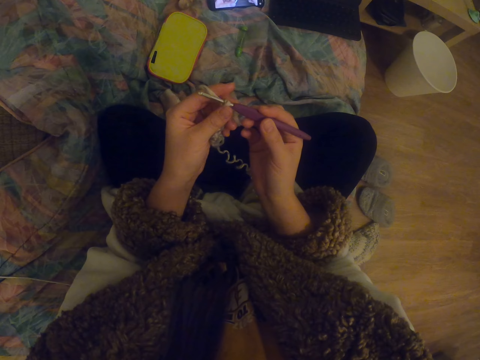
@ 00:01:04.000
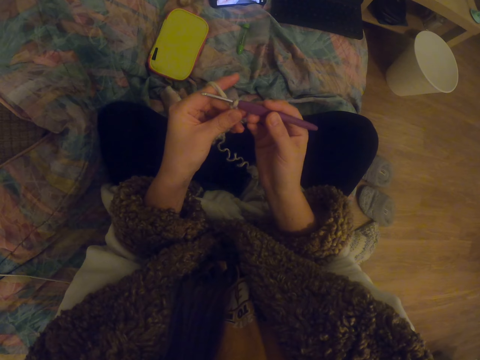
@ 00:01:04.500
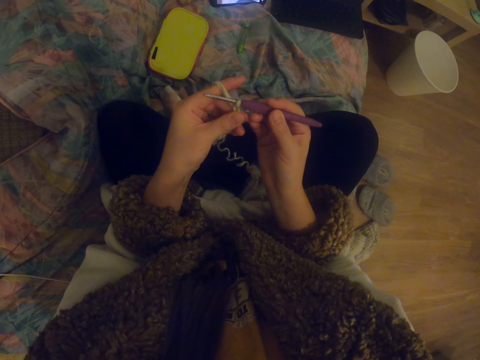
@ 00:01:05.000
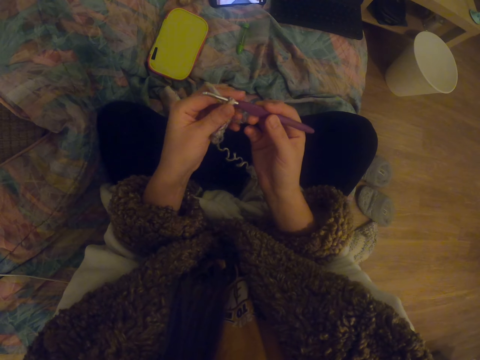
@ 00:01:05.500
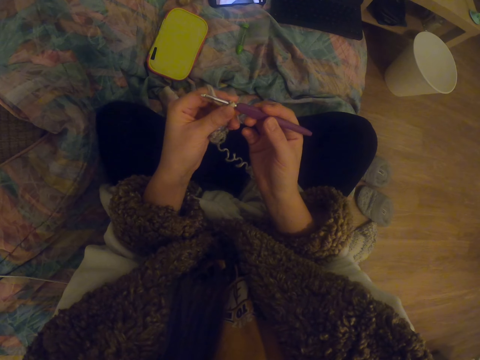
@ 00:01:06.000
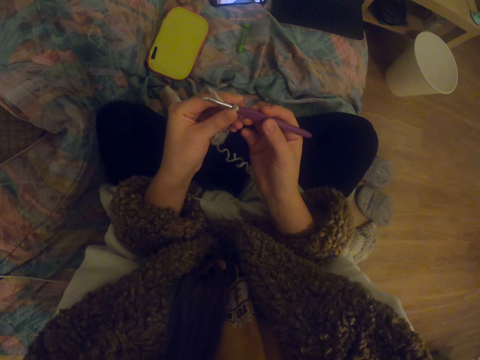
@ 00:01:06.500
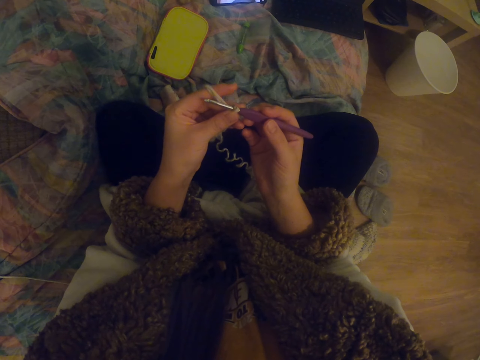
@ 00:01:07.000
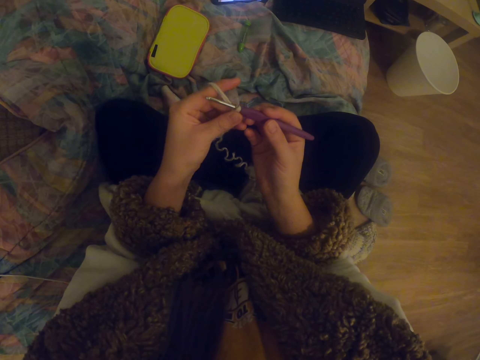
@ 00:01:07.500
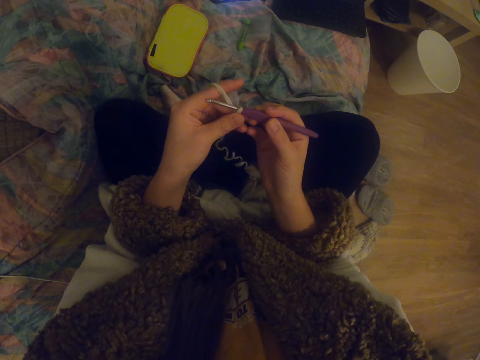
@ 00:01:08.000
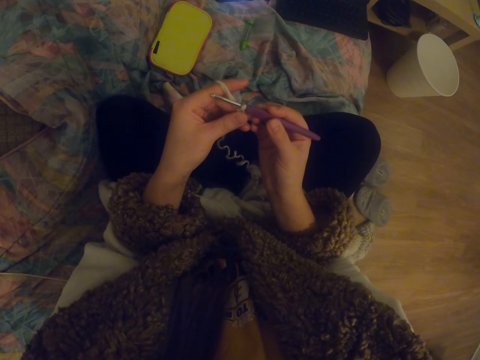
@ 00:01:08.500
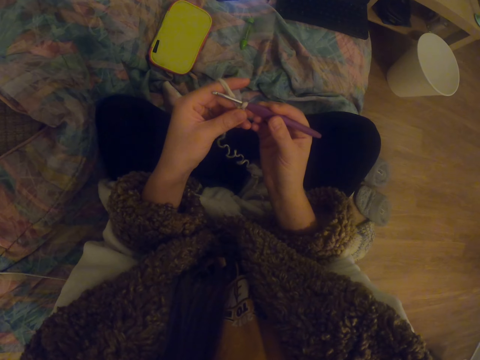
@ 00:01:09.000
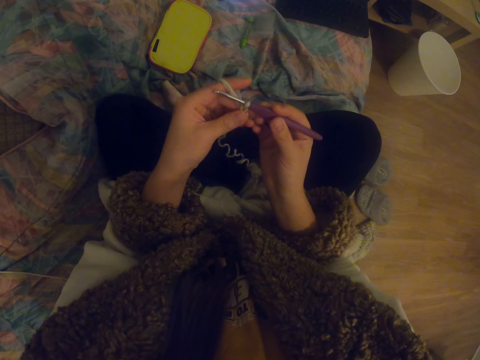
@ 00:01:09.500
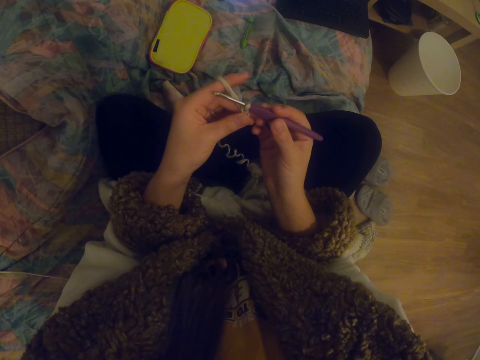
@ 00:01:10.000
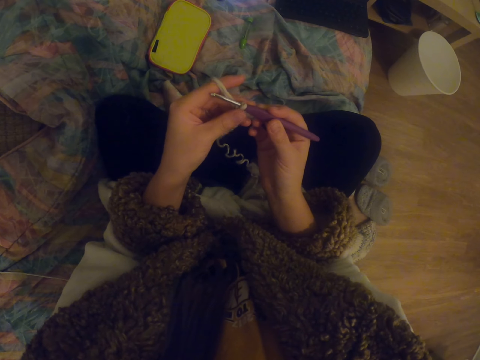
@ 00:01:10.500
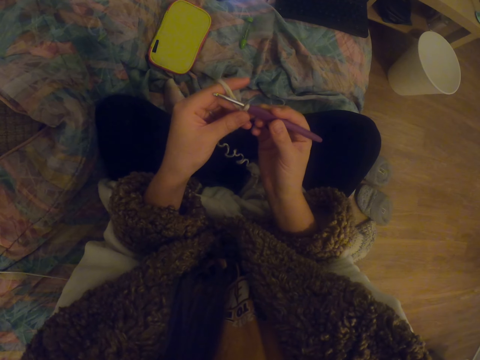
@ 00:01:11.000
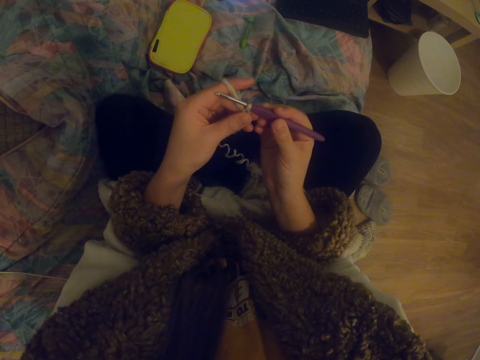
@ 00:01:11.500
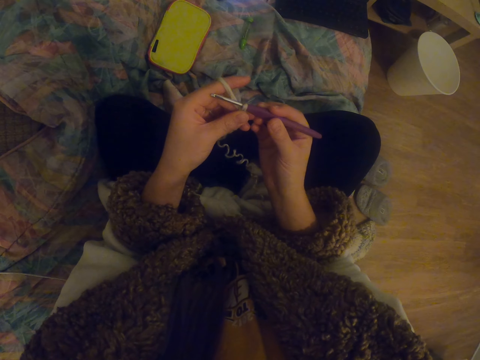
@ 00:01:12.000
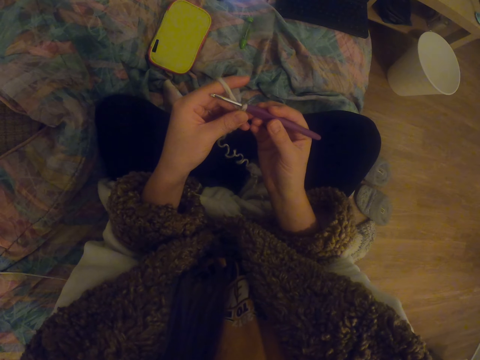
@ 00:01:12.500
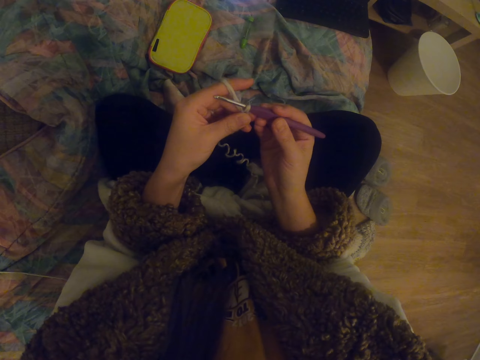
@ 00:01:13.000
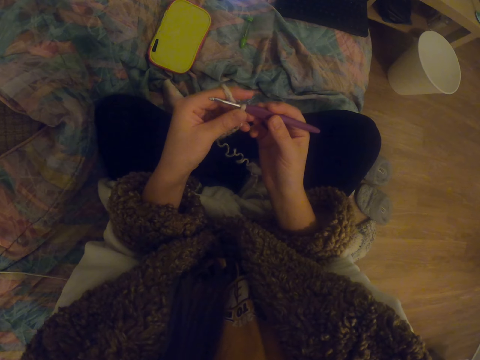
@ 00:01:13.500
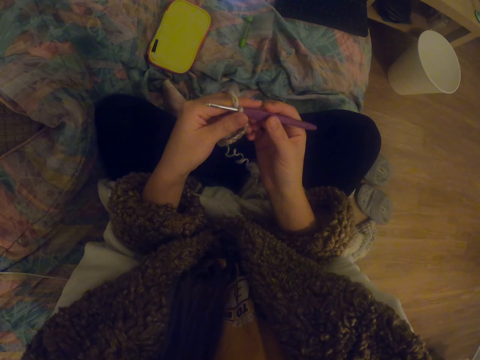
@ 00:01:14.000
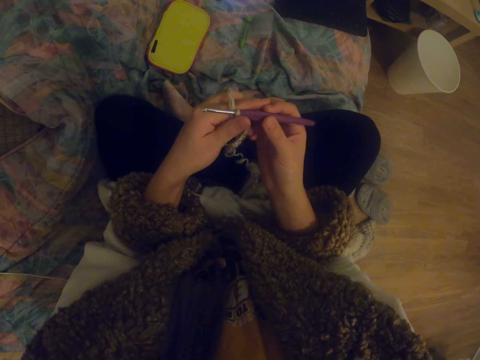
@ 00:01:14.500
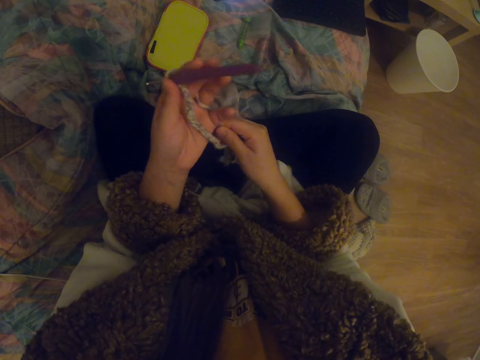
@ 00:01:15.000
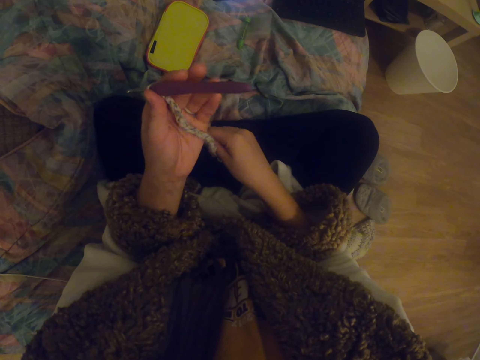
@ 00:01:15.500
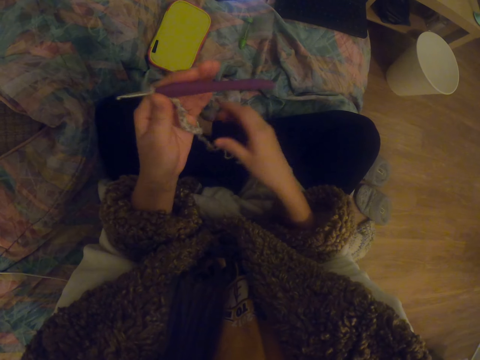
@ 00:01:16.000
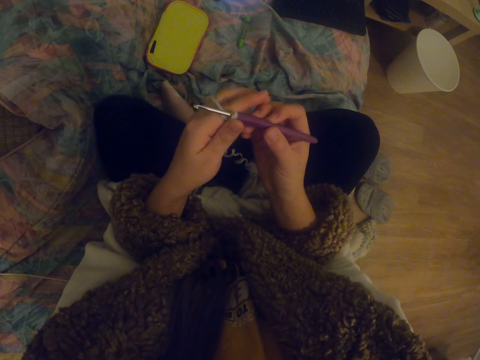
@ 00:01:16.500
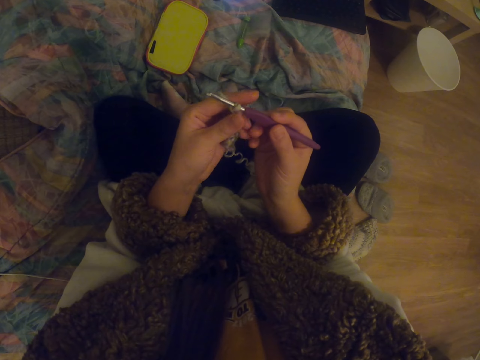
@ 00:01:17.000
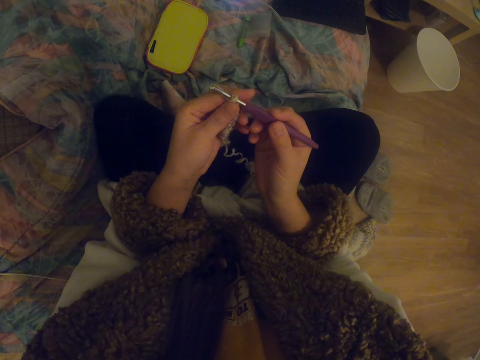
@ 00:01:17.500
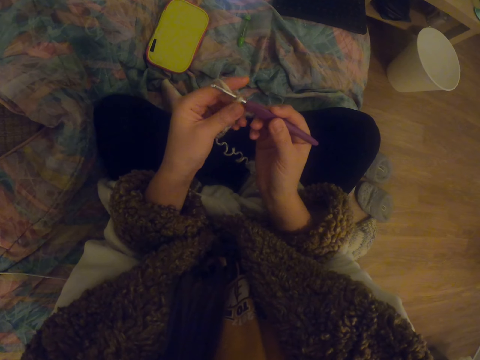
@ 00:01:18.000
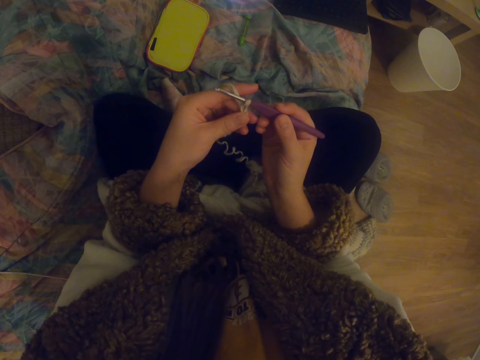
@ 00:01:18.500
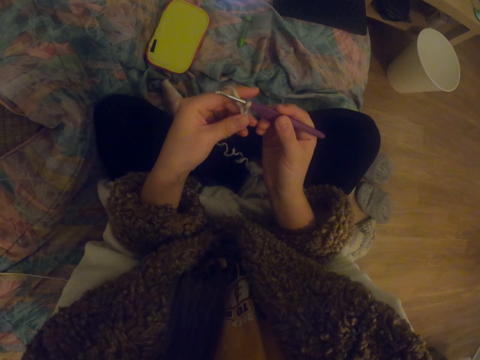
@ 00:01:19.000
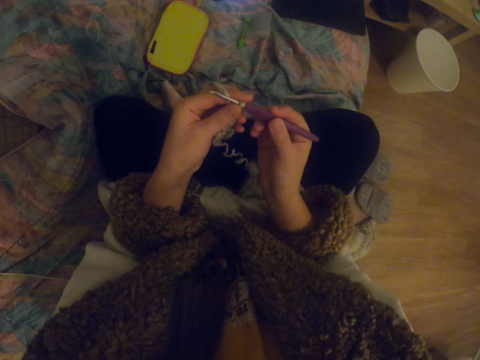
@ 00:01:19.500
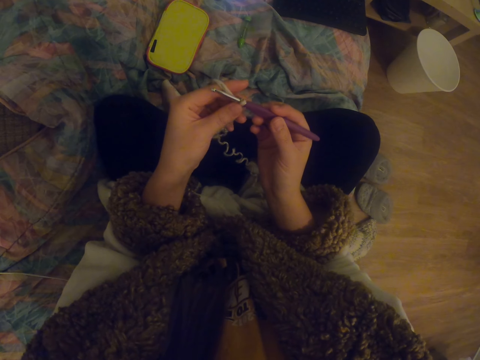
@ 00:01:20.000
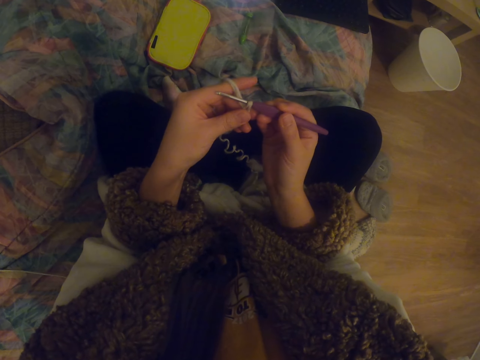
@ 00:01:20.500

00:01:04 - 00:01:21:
The camera wearer touches the thread with the left hand. They swing the right hand. They stretch the garment. They pull the thread with the right hand. They hold the crochet hook with the right hand. They touch the thread with the left hand. They stare at the crochet hook.

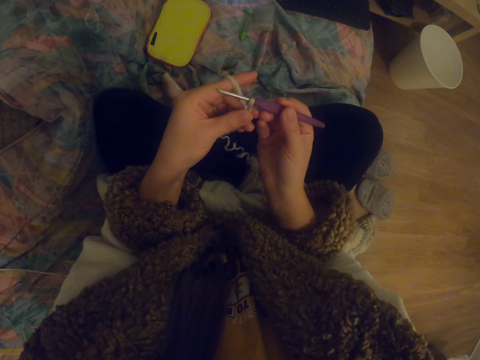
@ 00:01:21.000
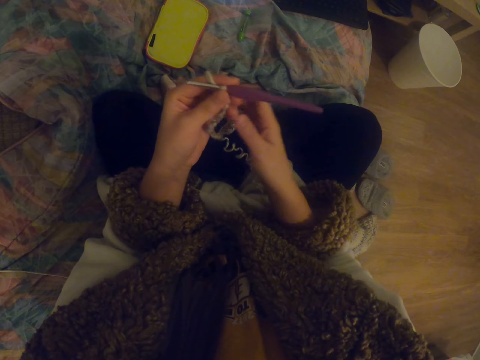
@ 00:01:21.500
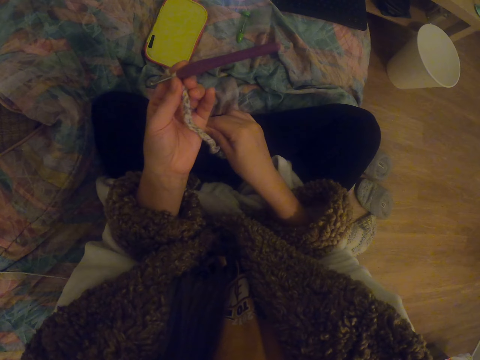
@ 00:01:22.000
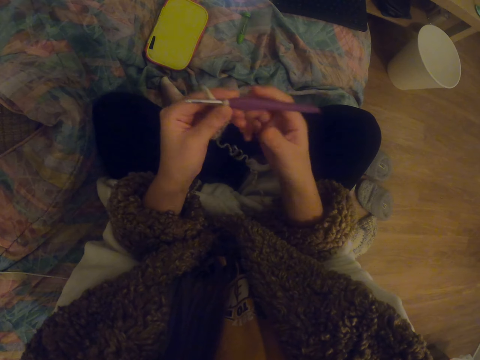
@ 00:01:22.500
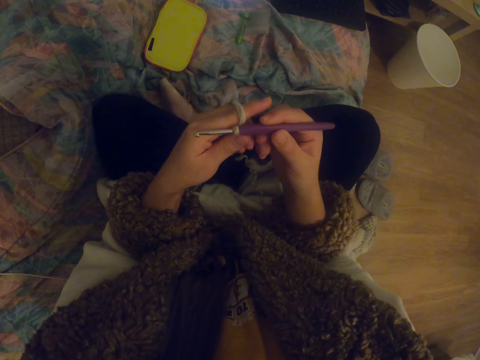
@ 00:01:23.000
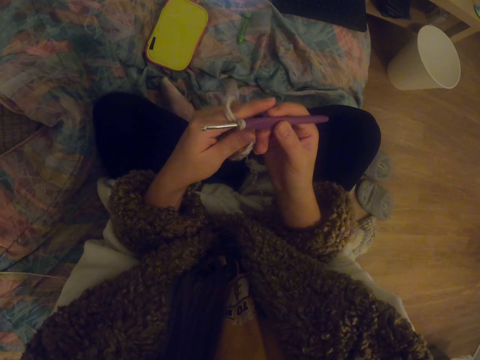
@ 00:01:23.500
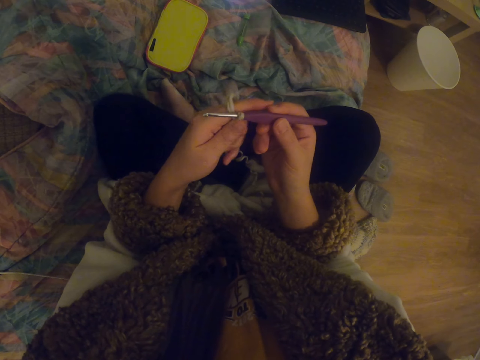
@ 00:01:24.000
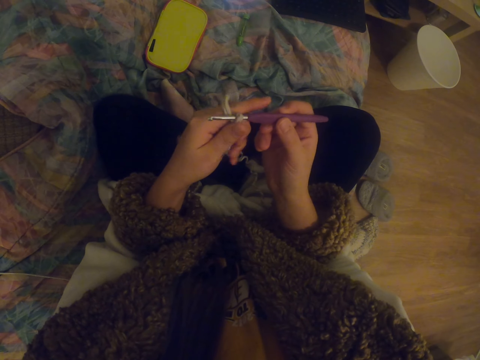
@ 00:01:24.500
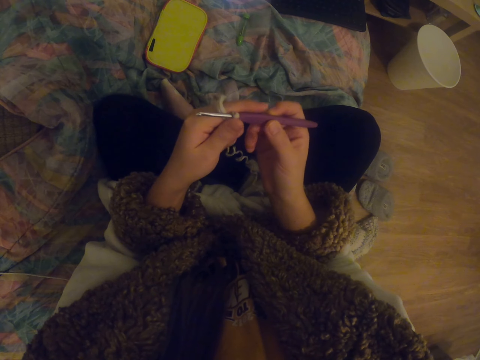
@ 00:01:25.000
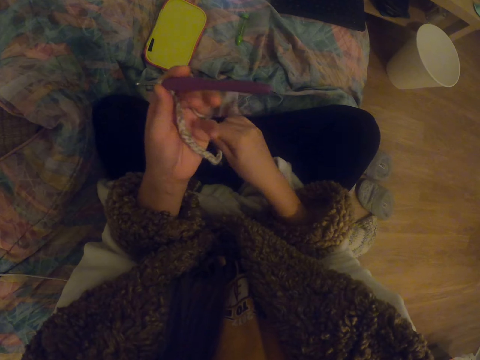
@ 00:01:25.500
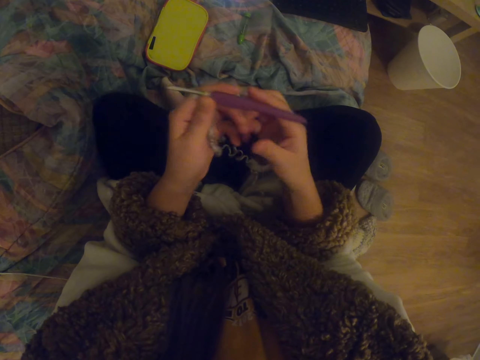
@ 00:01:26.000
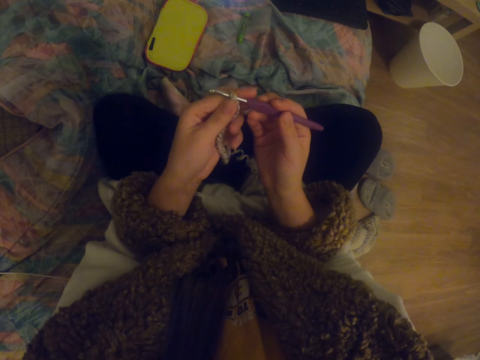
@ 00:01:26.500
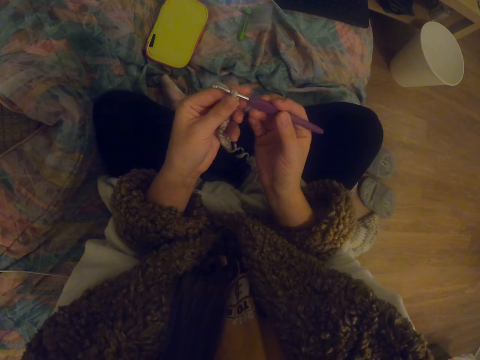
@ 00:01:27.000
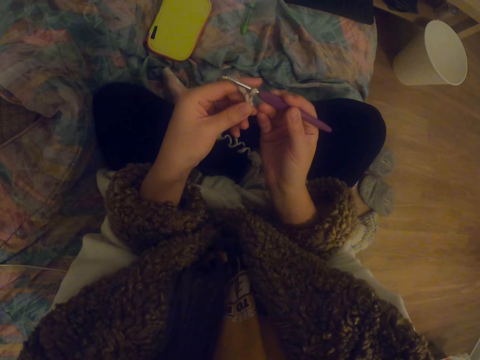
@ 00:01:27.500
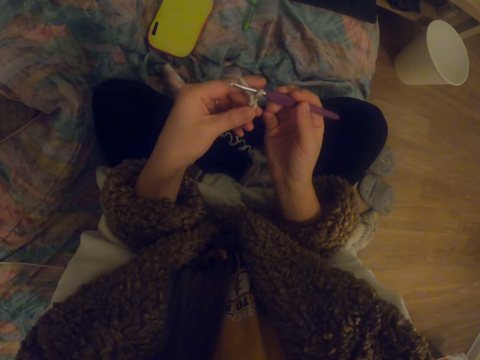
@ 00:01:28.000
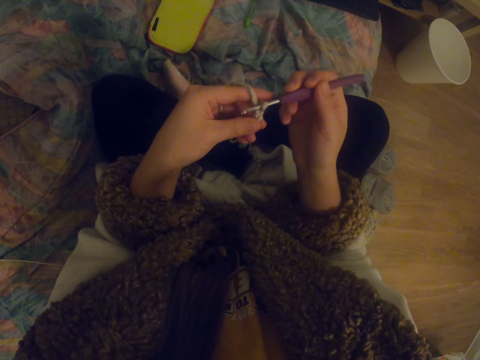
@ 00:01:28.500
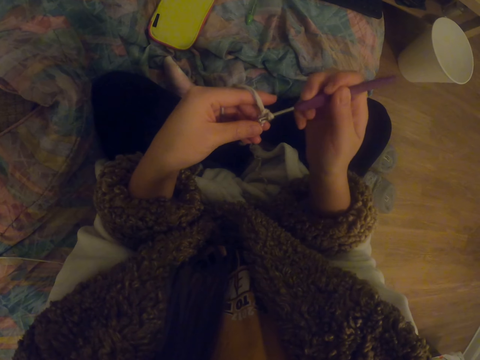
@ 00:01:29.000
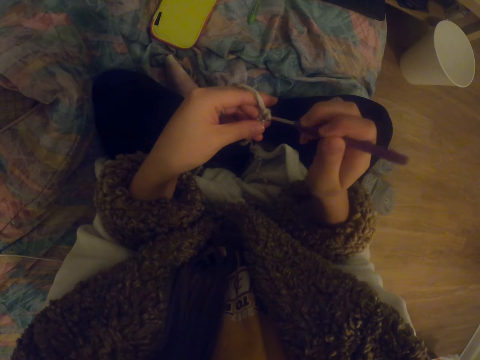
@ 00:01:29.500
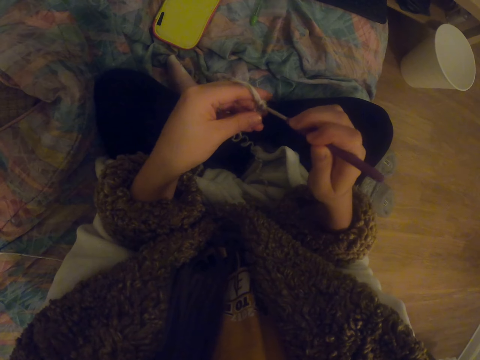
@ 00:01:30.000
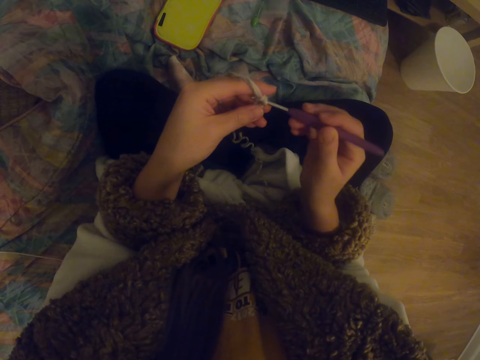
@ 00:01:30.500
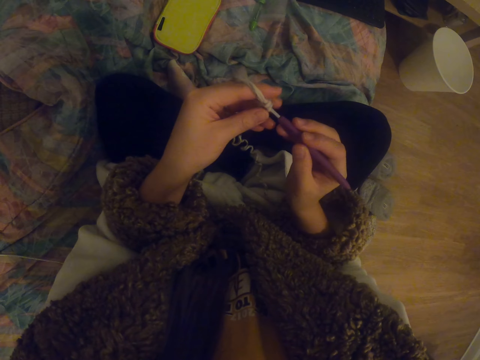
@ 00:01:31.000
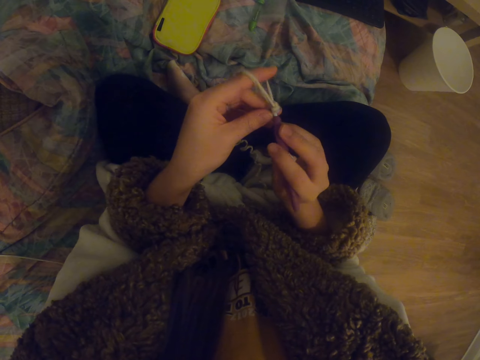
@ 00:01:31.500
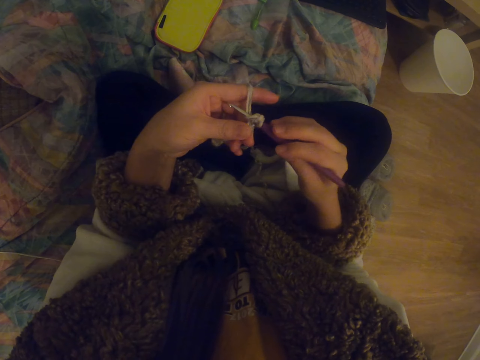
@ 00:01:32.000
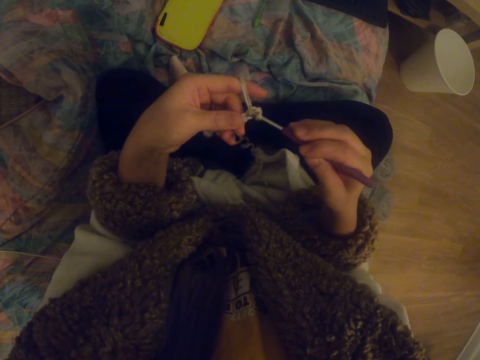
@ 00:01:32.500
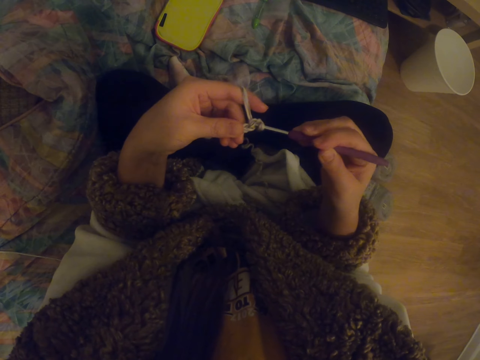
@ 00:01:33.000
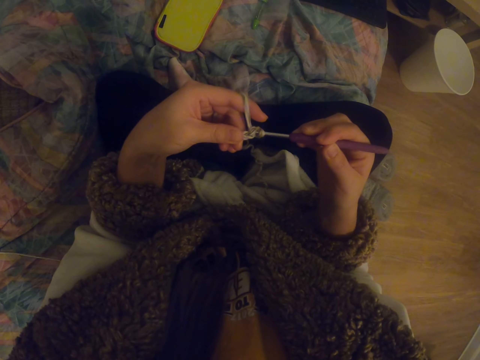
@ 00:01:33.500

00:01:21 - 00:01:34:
The camera wearer swings the right hand. They pull the thread with the right hand. They hold the crochet hook with the right hand. They adjust the crochet. They touch the thread with the left hand. They pull the thread with the right hand. They swing the right hand. They hold the crochet hook with the right hand. They adjust the crochet. They crochet the crochet using the crochet hook.
